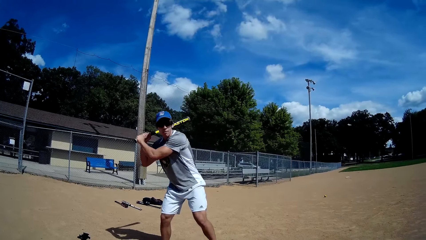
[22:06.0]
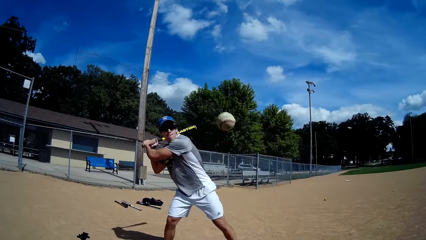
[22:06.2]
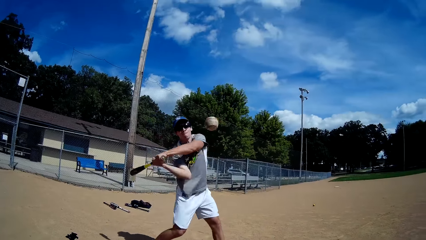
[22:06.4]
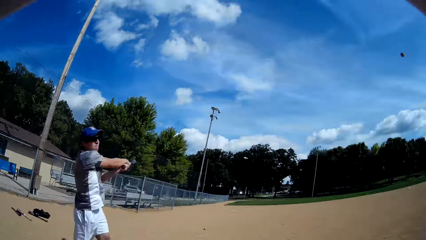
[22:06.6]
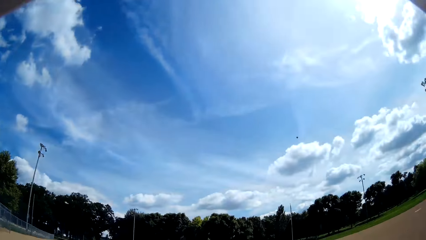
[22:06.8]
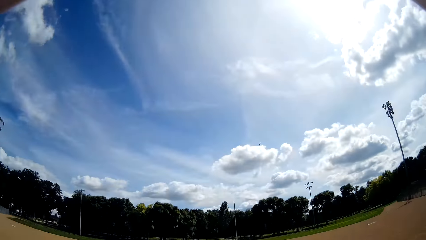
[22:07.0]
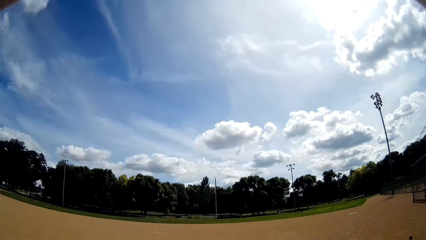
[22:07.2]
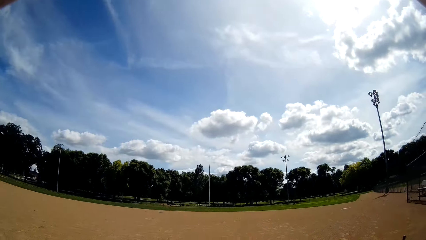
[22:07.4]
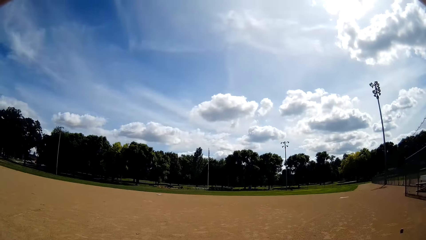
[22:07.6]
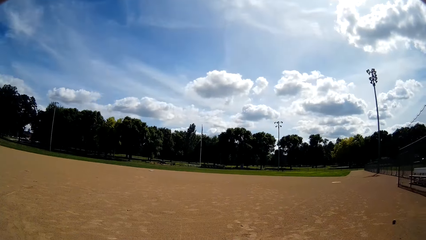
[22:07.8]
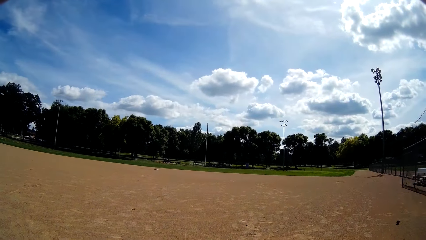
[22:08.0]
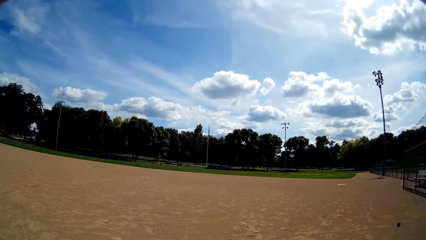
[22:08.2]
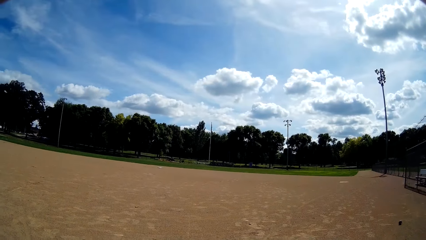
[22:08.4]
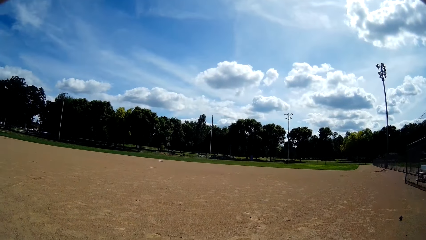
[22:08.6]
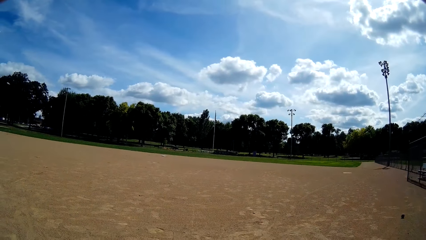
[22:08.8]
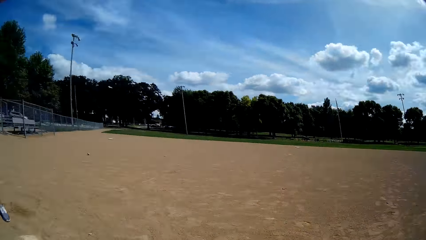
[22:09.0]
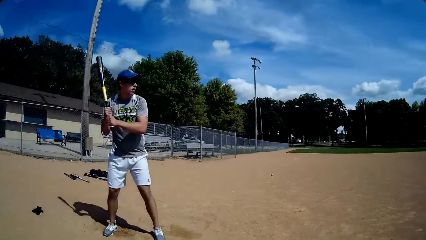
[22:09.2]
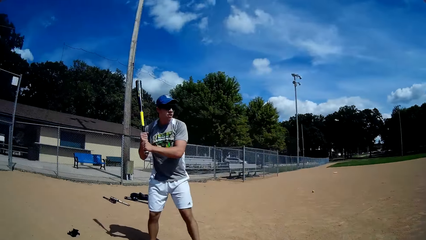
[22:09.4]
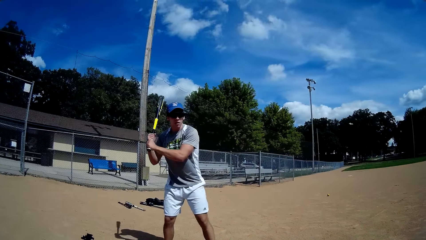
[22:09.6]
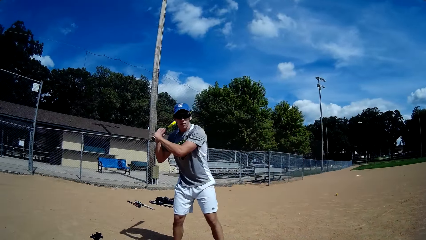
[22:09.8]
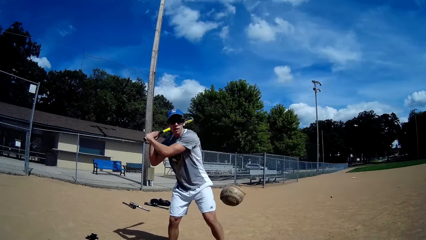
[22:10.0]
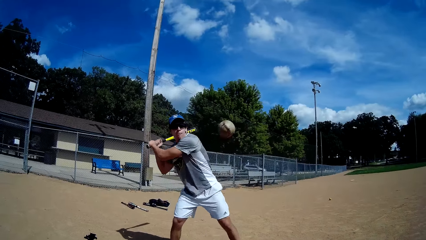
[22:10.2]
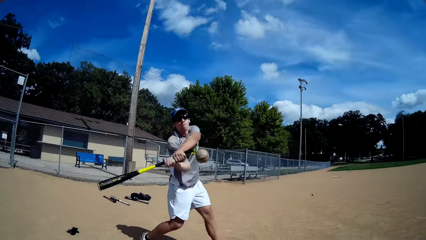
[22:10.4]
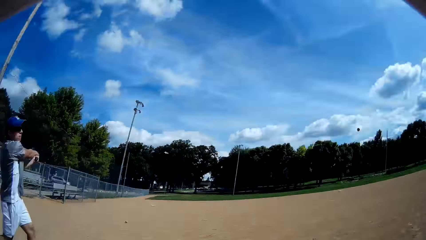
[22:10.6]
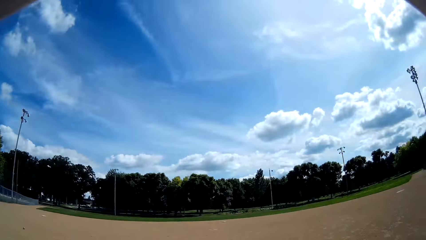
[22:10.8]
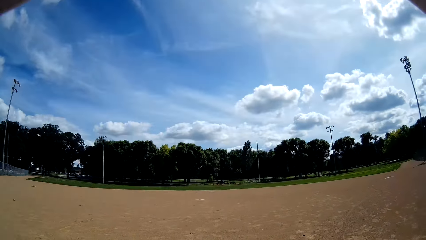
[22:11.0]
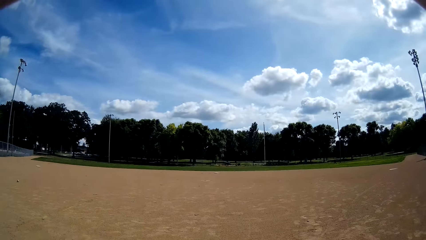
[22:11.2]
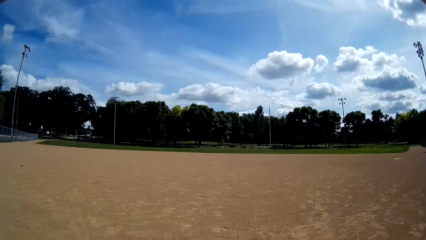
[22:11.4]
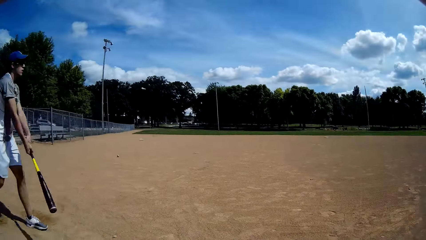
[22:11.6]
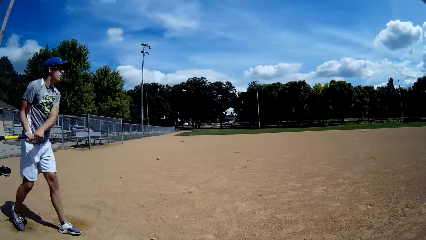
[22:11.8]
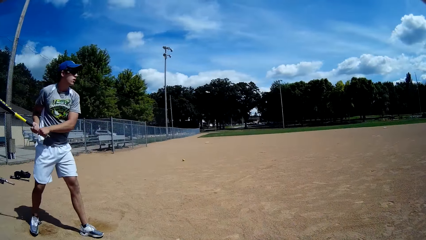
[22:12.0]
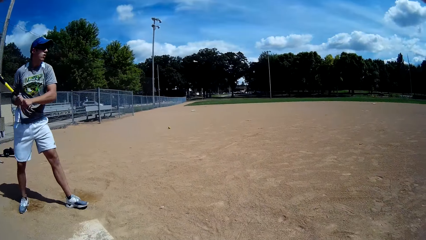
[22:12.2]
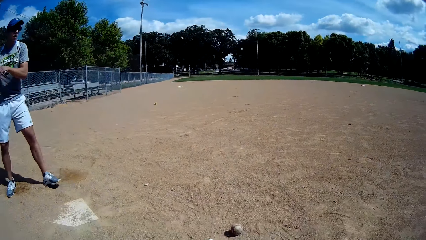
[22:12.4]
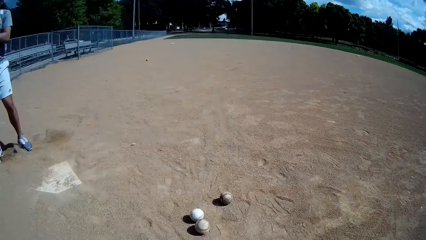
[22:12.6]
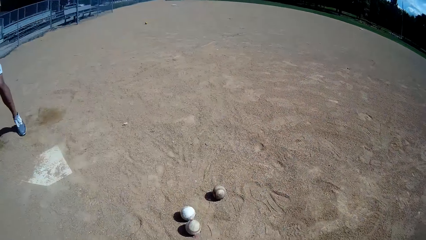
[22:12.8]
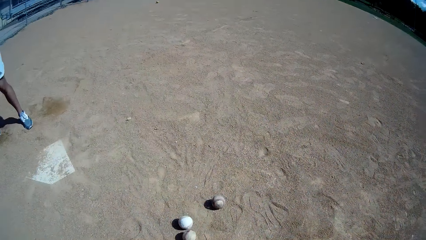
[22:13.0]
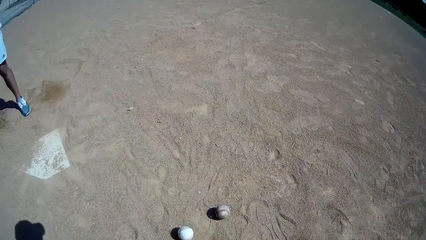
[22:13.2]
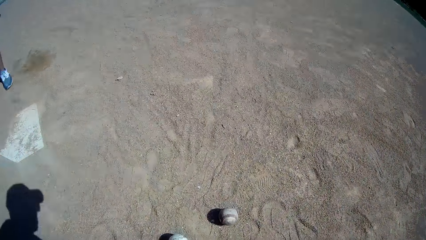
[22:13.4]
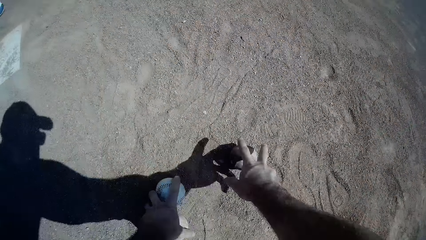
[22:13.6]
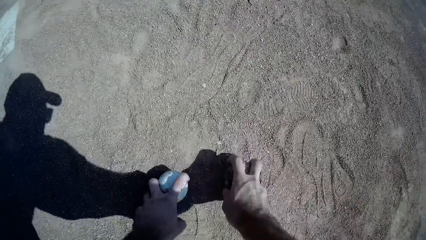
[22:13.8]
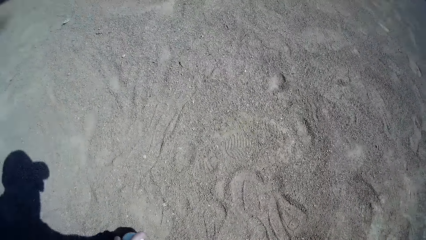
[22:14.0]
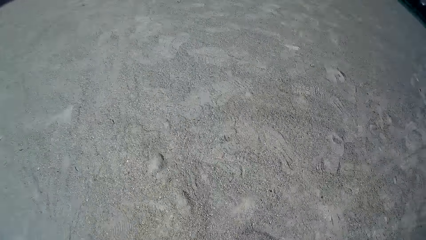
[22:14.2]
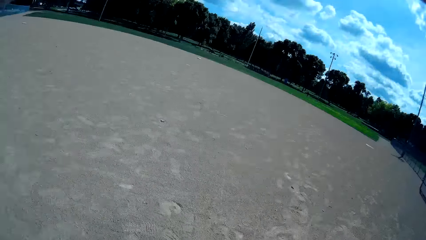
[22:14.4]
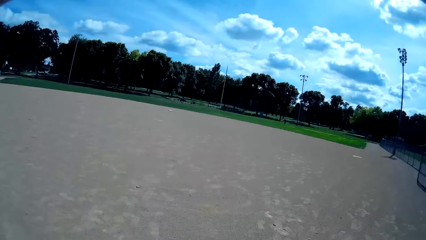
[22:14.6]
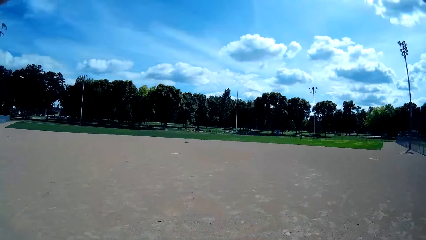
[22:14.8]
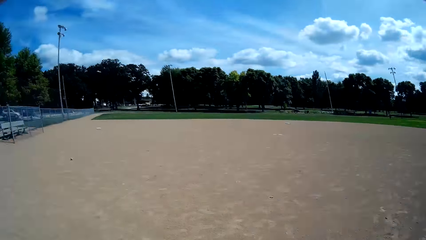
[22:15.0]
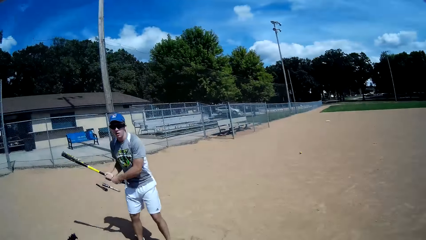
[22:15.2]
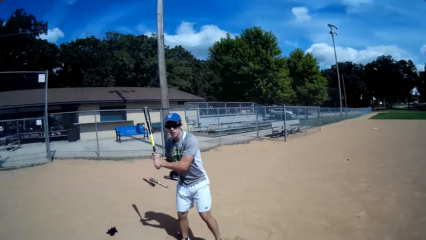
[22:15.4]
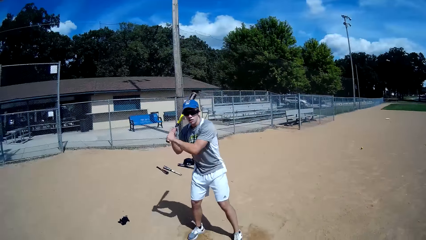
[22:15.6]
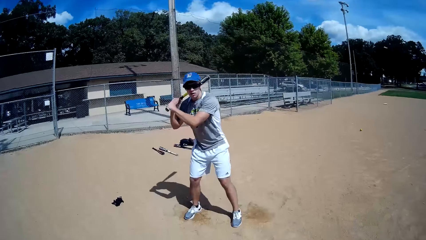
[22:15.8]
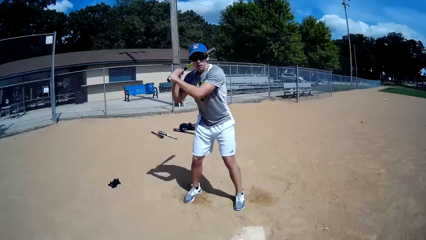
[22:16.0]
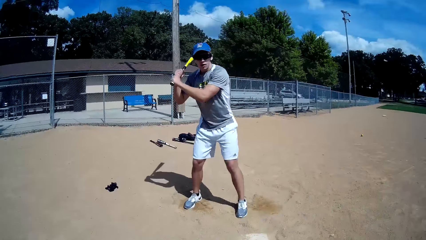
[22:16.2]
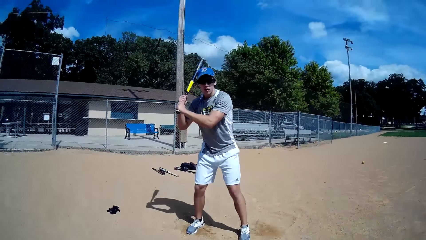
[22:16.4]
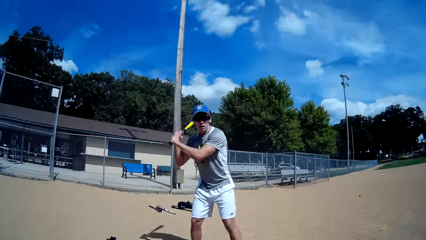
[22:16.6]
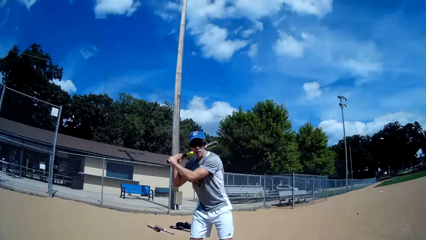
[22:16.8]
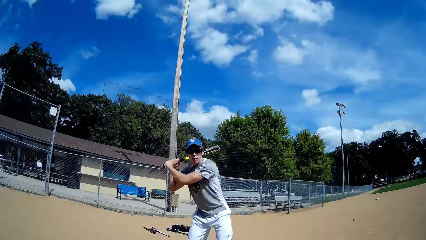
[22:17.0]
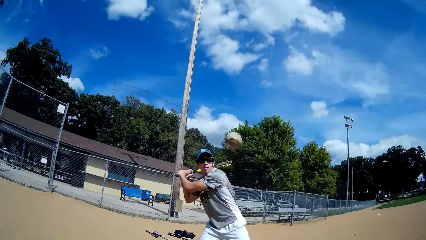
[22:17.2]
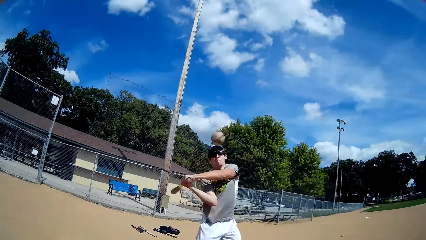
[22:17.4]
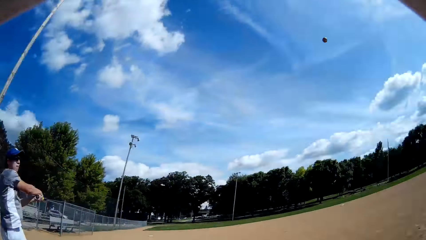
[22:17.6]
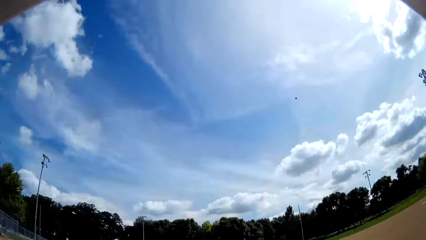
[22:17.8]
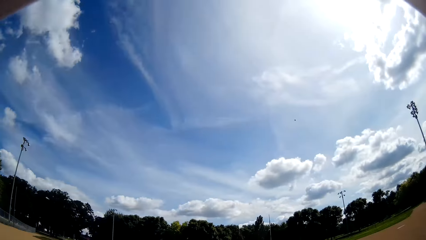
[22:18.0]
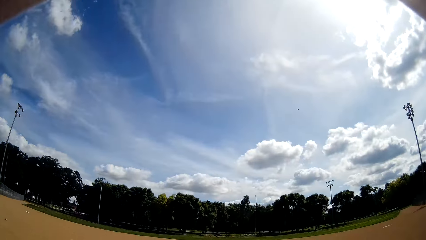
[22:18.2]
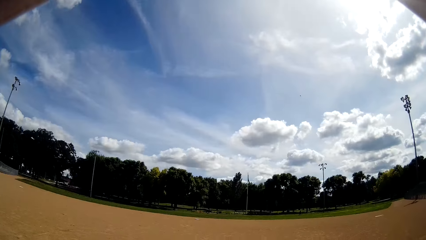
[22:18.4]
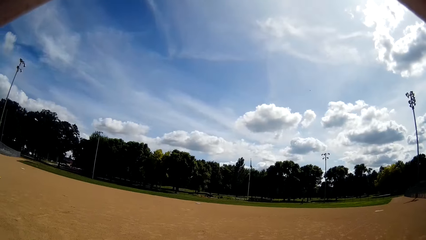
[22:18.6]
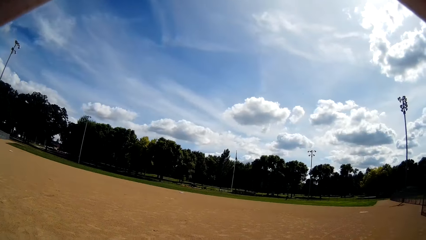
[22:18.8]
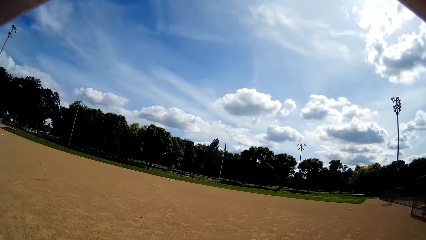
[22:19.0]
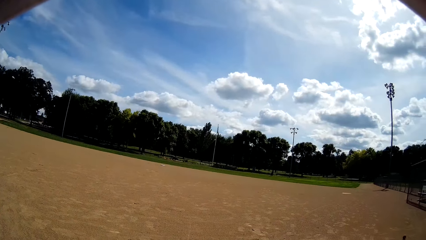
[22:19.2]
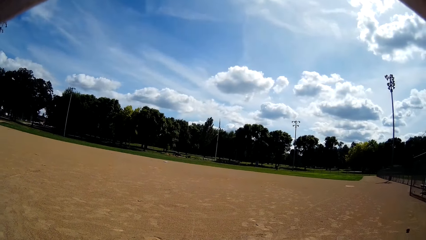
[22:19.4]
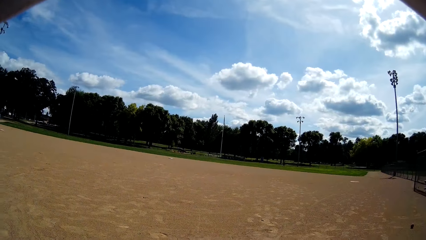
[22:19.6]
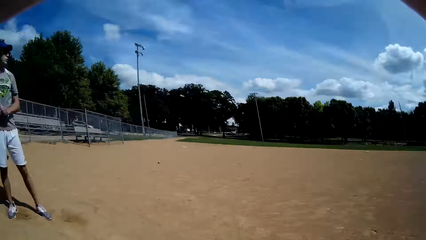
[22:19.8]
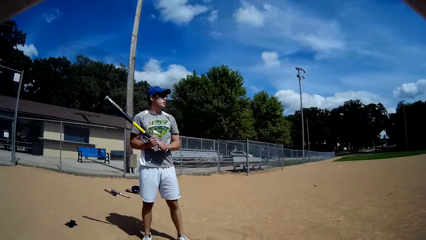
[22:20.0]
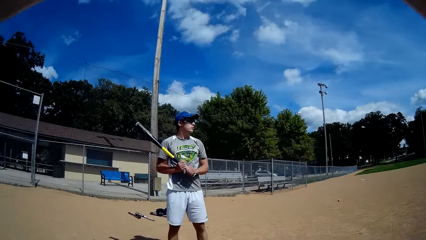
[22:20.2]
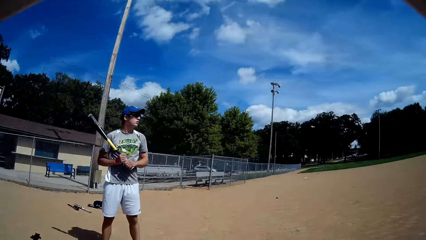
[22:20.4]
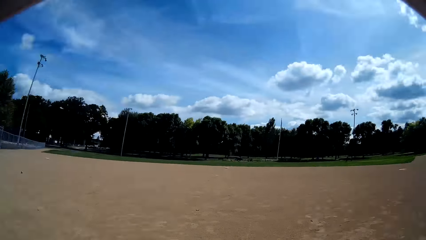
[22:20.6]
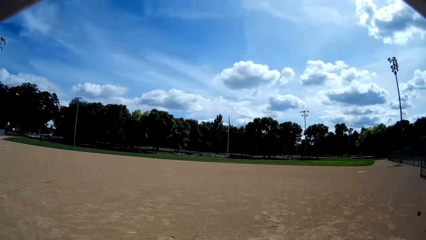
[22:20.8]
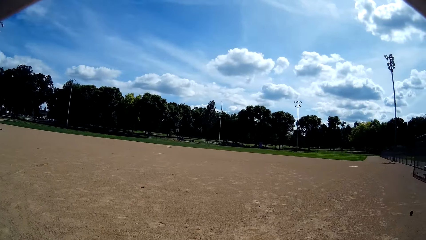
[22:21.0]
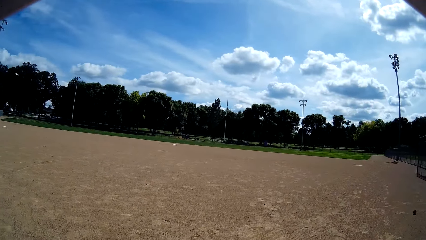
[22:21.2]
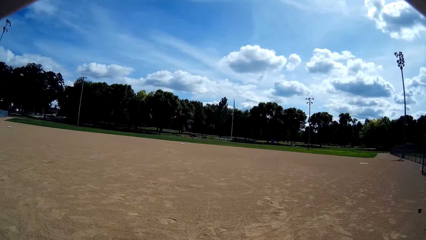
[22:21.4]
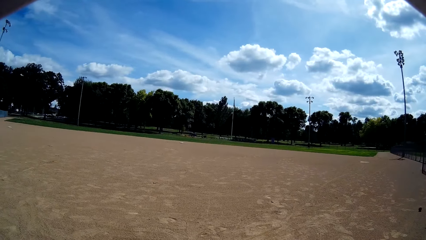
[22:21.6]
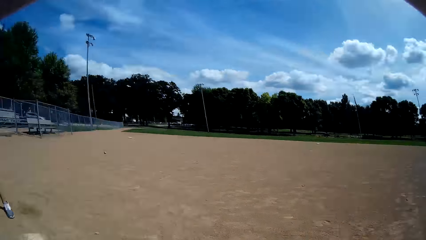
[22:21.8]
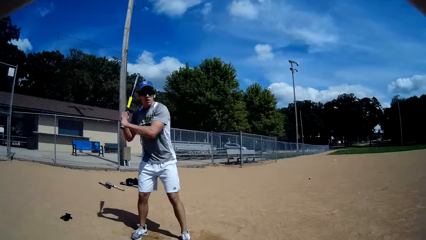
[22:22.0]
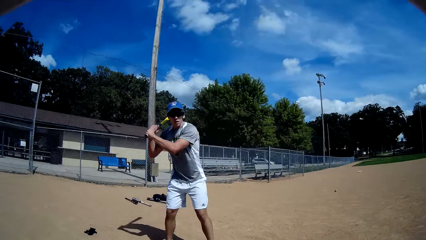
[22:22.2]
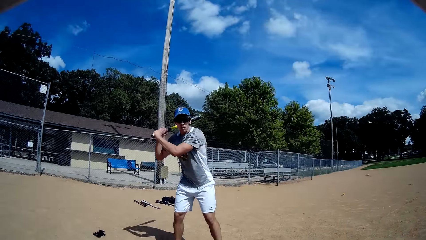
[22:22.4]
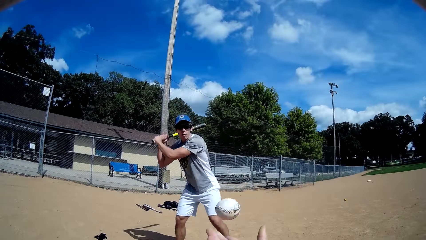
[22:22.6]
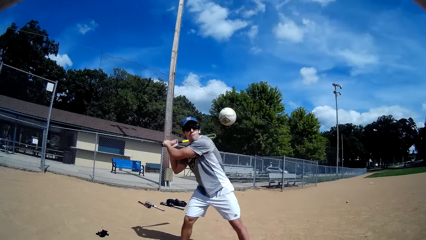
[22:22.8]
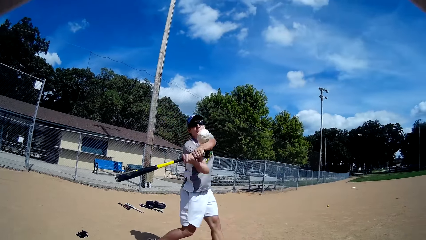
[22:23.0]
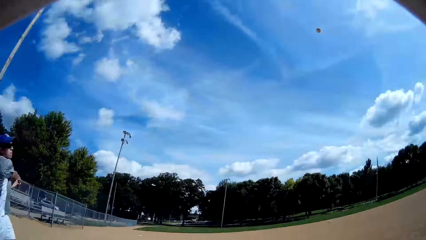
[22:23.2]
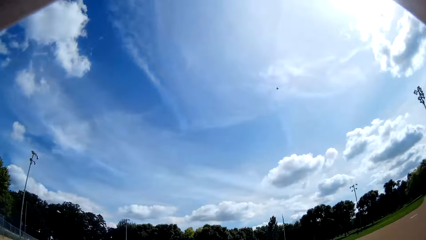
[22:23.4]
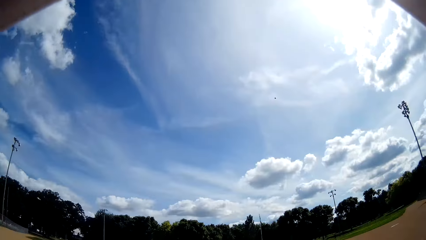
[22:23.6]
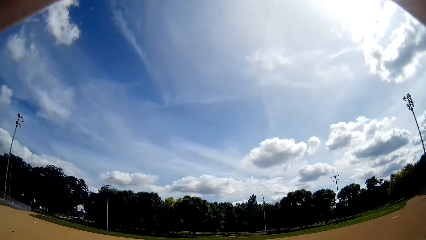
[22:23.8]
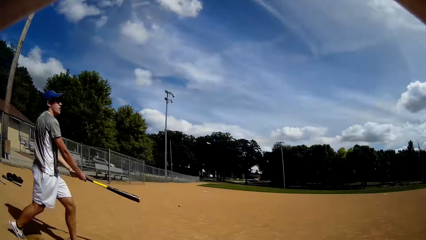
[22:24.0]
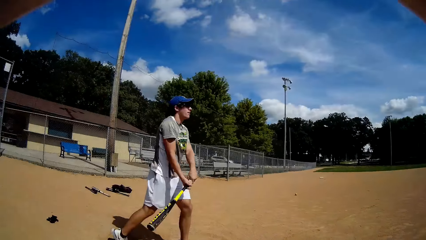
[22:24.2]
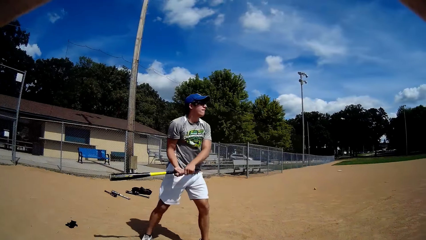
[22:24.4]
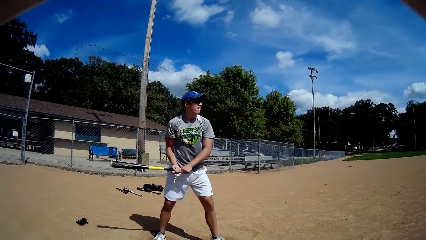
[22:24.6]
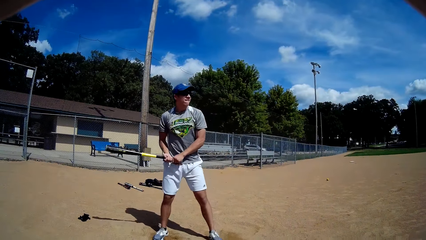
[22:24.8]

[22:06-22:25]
The man holds the bat high. The camera wearer throws the ball towards the man with his right hand. The man hits the ball with the baseball bat in his hands. The camera wearer looks at a distance. The man holds the bat high. The camera wearer throws the ball towards the man with his right hand. The man hits the ball with the baseball bat in his hands. The camera wearer picks up two balls from the ground. The man holds the bat high. The camera wearer throws the ball towards the man with his right hand. The man hits the ball with the baseball bat in his hands. The camera wearer looks around. The man holds the bat high. The camera wearer throws the ball towards the man with his right hand. The man hits the ball with the baseball bat in his hands.
